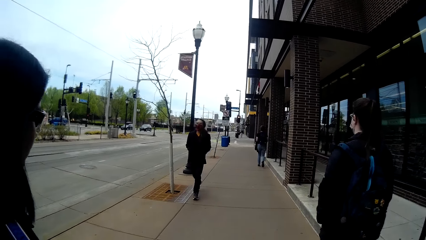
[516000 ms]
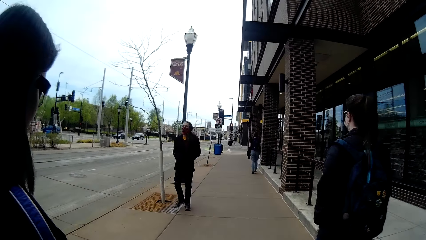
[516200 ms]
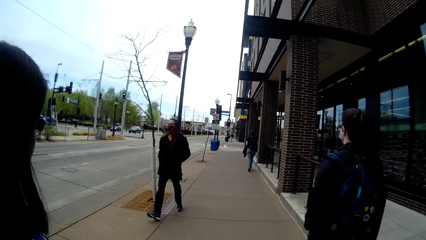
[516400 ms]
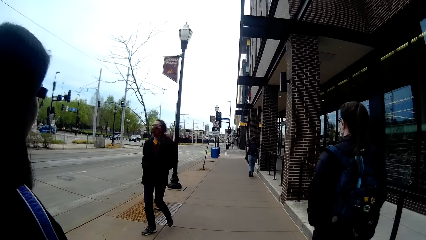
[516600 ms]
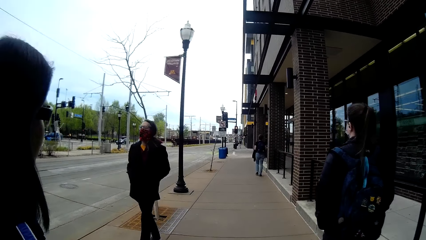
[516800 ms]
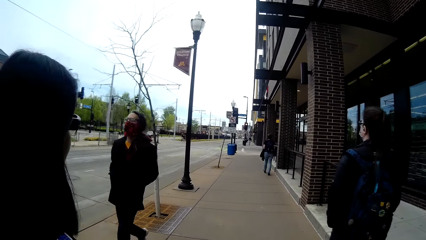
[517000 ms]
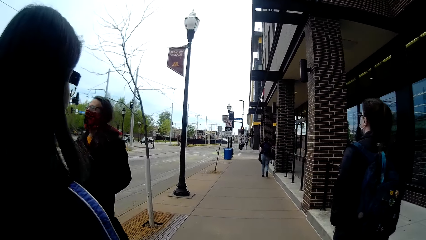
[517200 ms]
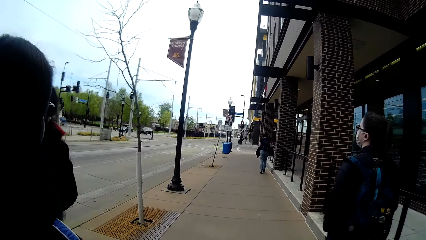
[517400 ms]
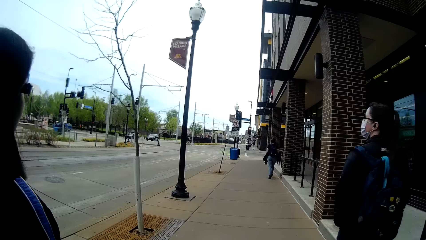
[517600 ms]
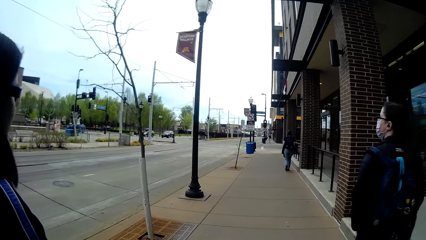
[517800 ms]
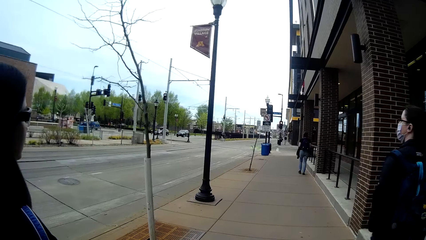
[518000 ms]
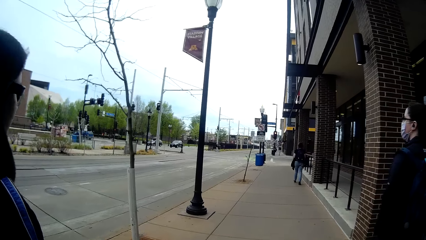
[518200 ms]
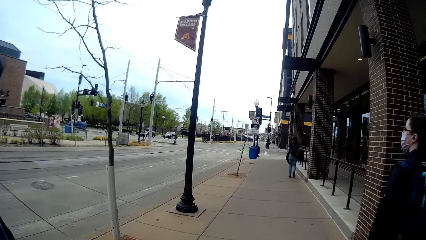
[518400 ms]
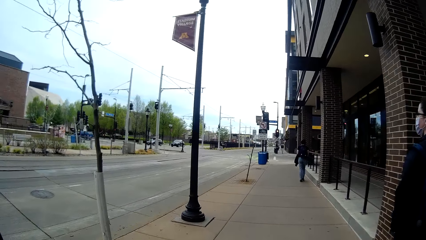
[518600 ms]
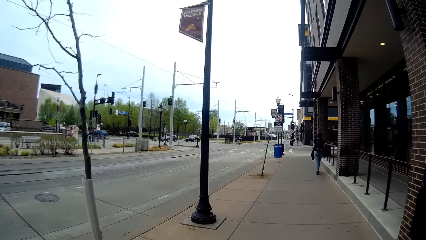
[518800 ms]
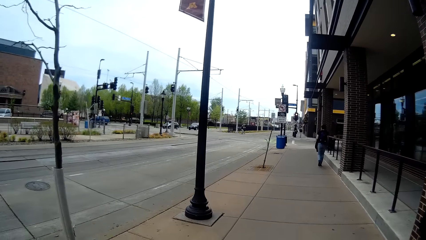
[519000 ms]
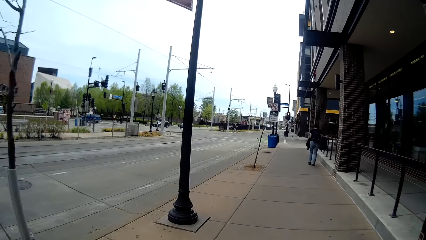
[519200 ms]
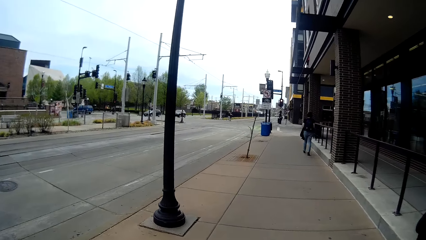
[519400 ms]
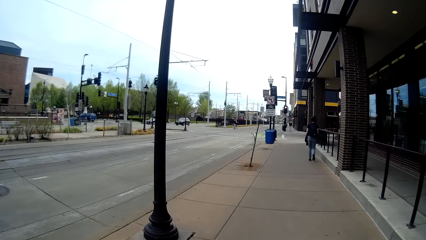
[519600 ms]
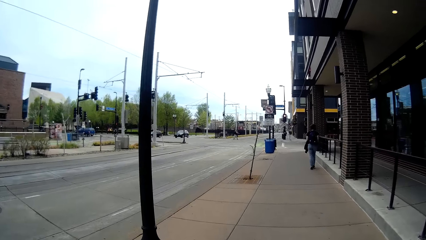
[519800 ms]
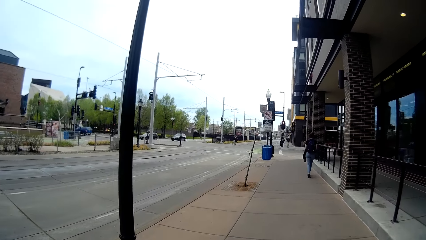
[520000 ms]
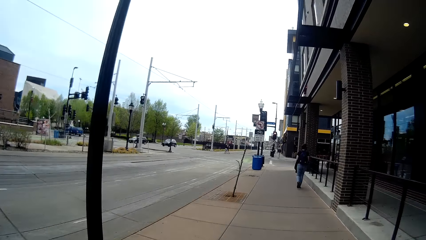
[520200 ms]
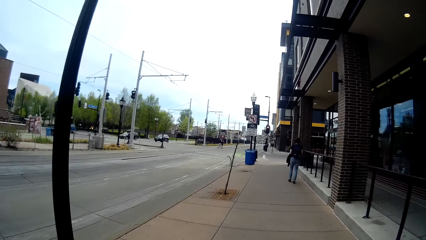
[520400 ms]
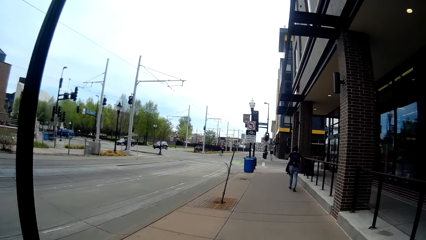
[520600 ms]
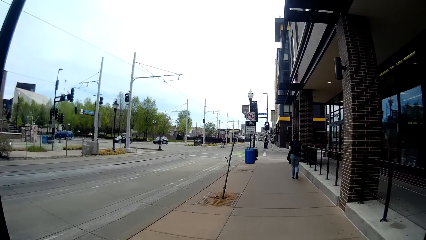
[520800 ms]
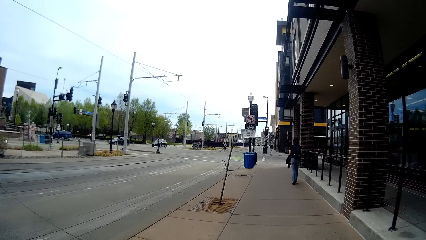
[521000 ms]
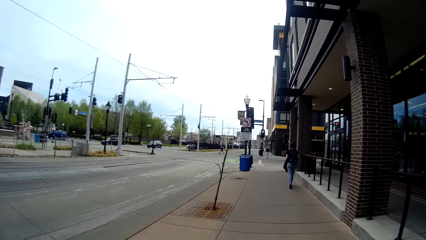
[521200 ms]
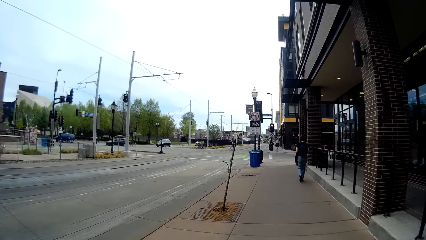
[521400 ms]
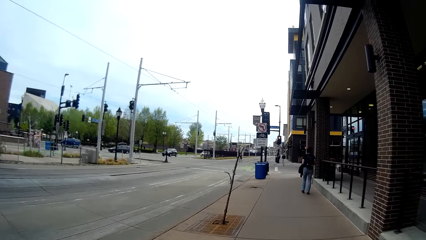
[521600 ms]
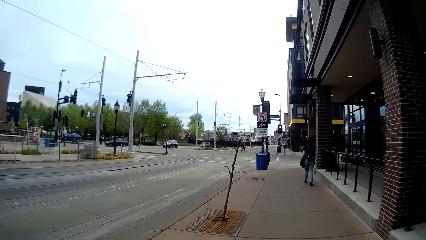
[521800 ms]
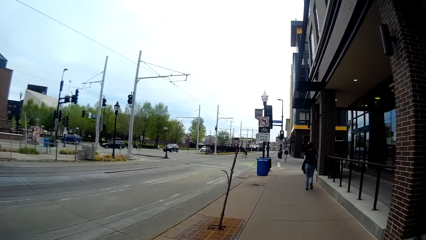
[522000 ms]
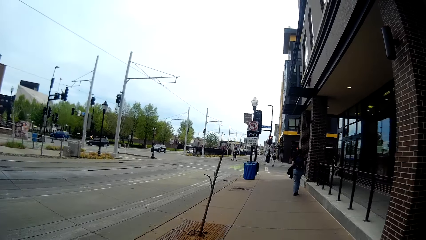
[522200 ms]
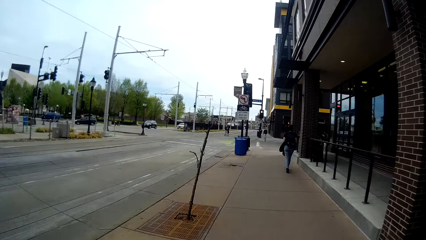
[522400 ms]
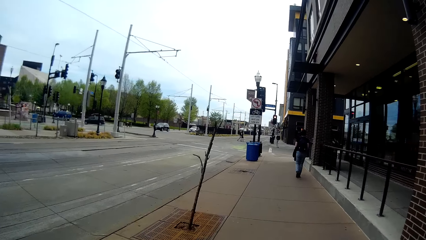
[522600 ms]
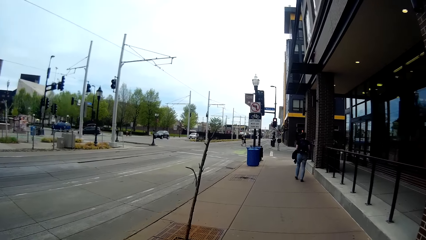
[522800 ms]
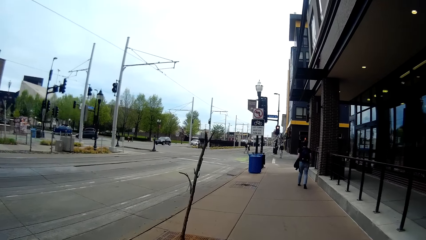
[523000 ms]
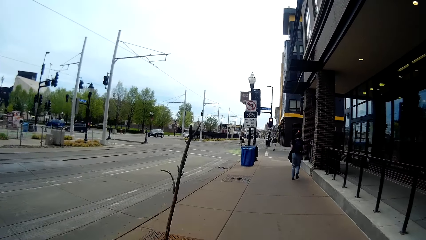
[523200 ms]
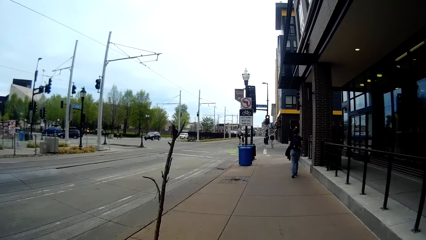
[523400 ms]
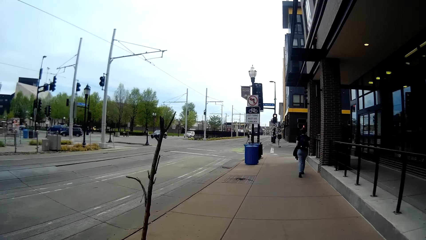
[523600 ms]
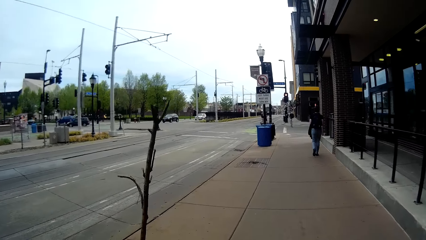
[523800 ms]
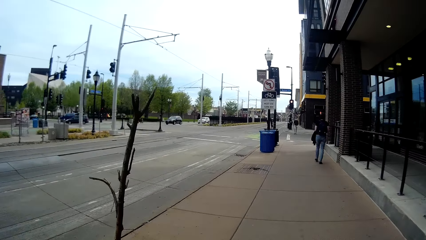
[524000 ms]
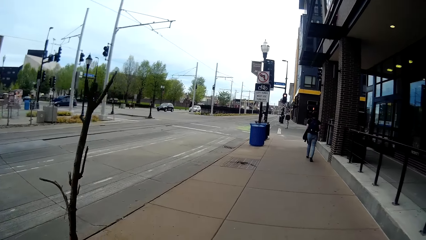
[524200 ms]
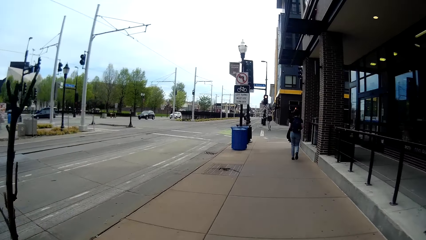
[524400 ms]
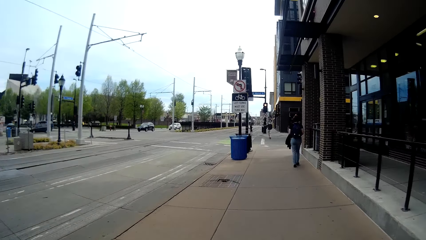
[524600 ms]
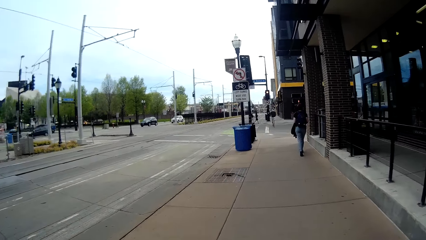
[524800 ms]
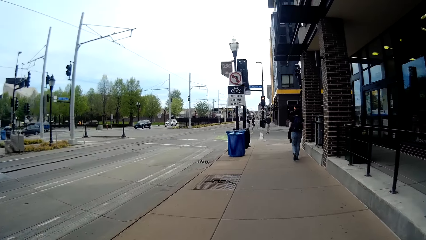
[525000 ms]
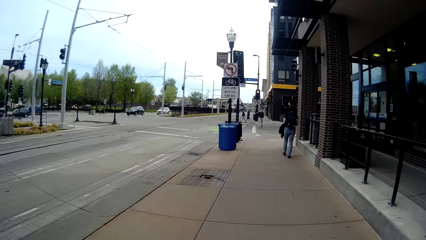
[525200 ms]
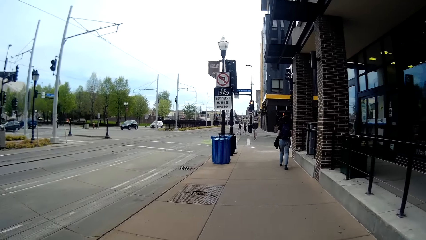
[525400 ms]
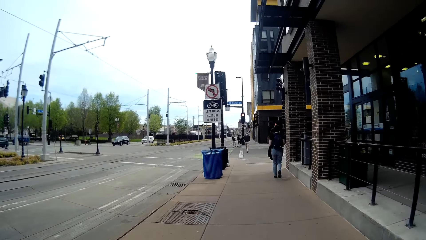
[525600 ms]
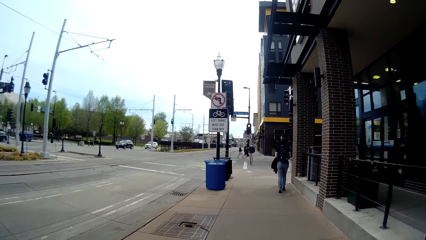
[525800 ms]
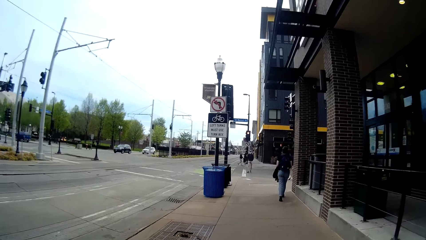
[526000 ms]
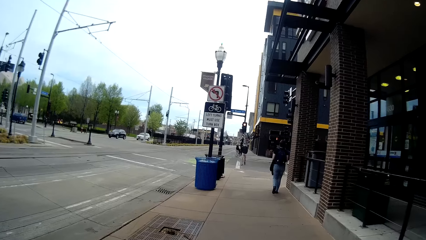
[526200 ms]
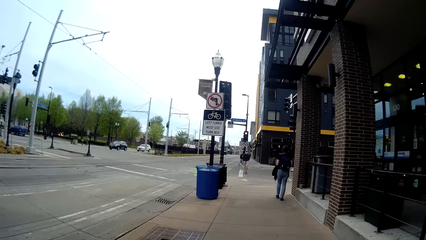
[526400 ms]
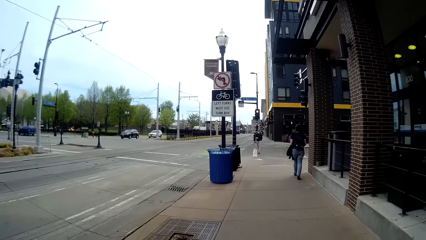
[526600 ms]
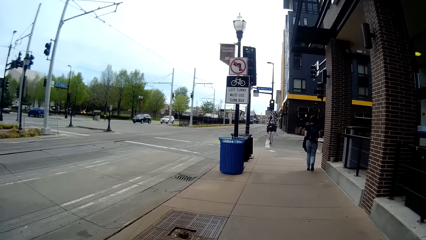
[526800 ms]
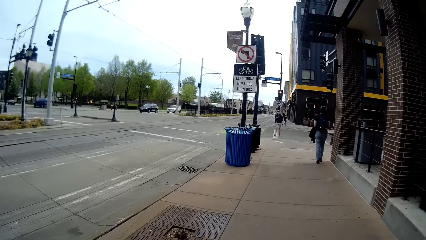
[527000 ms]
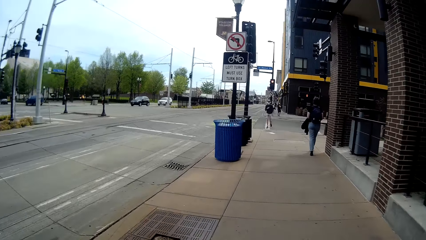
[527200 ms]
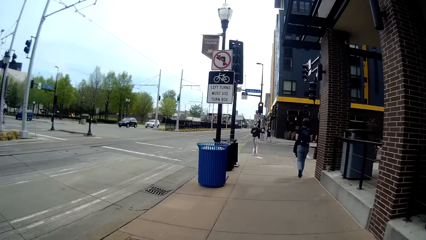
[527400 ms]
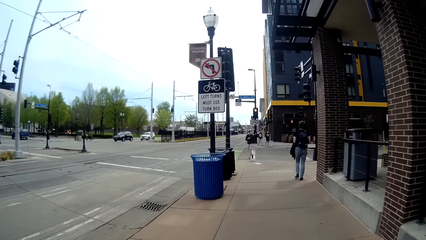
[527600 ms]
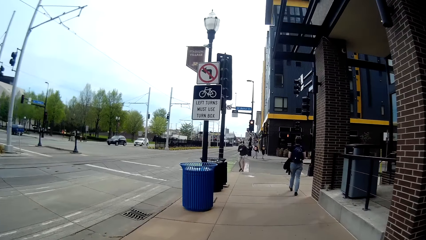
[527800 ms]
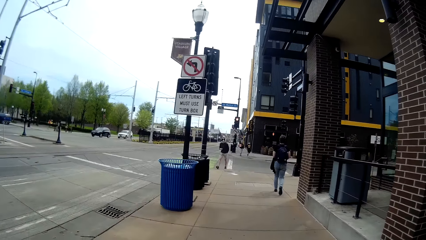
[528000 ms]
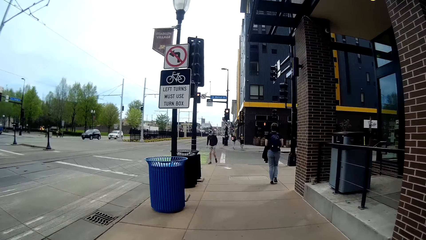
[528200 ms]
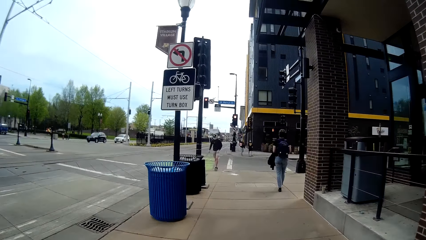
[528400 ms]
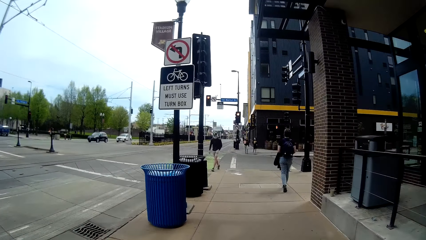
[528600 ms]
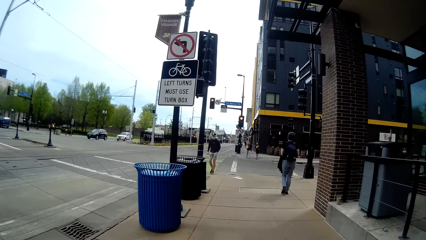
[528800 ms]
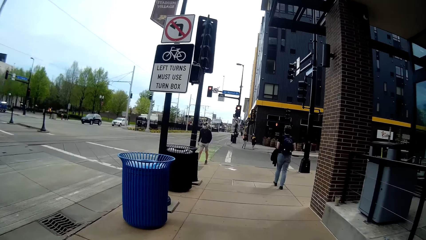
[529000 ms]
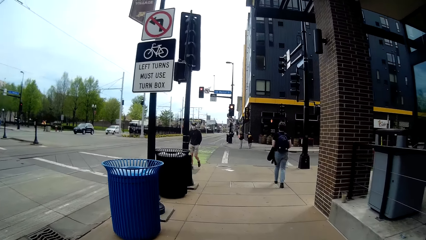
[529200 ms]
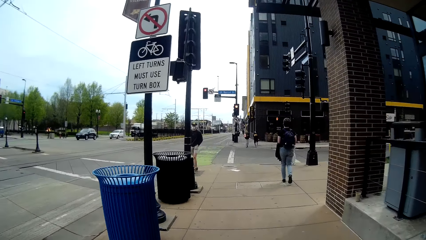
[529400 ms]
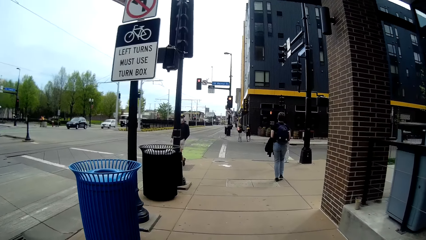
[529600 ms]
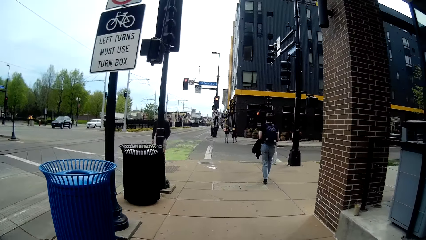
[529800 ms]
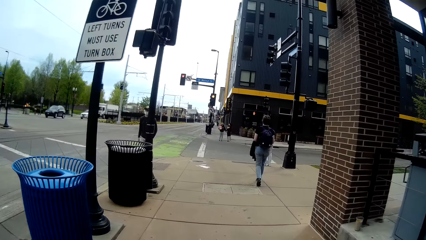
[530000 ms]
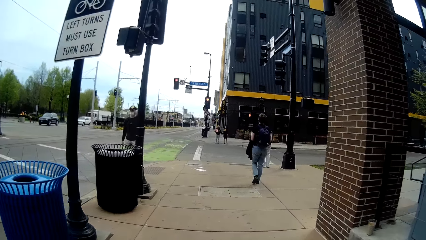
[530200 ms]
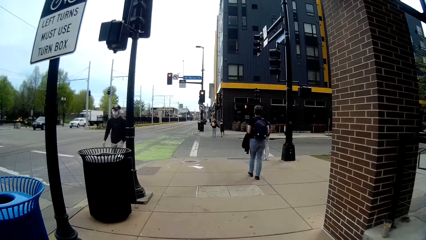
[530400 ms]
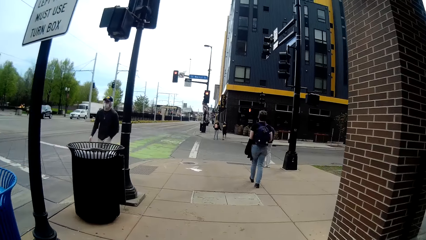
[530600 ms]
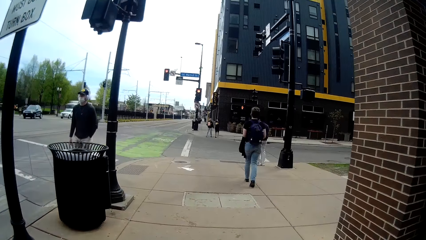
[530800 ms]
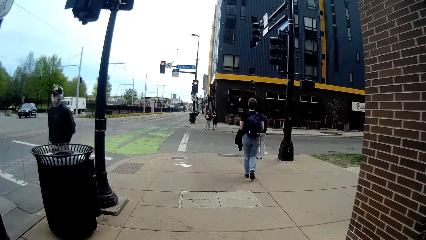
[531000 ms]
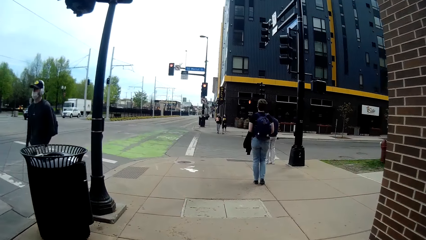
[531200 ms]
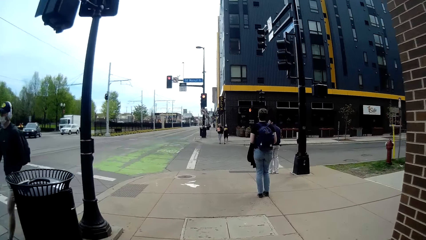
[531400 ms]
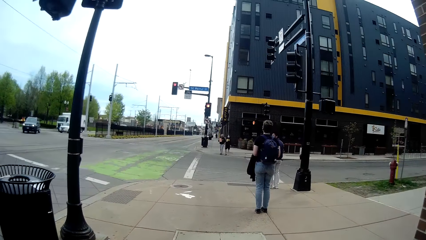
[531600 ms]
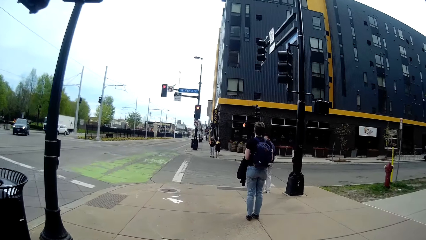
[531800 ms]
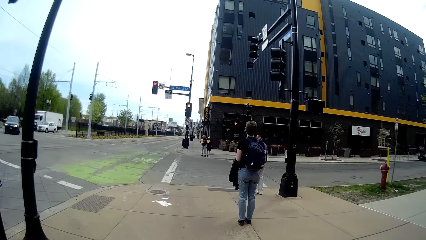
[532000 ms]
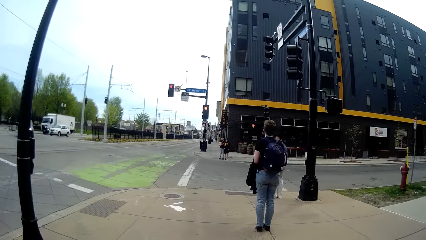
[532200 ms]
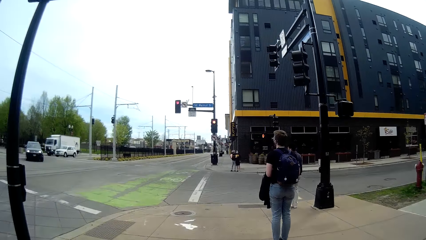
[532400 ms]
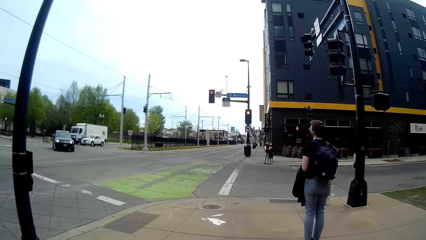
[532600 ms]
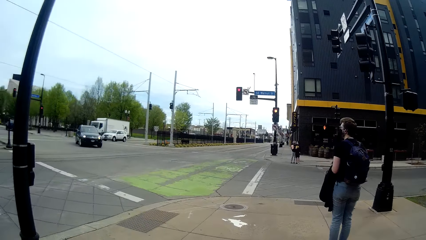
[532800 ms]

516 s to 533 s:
A man walks past the camera wearer. The camera wearer walks past a woman.
